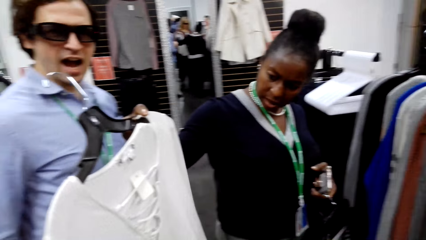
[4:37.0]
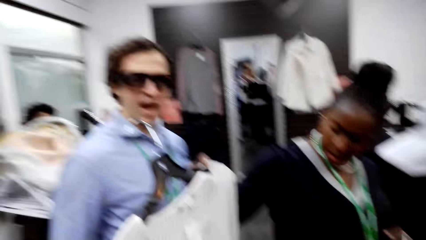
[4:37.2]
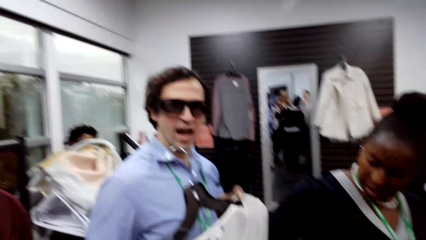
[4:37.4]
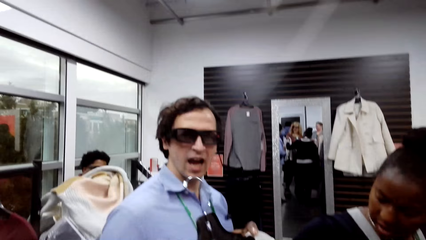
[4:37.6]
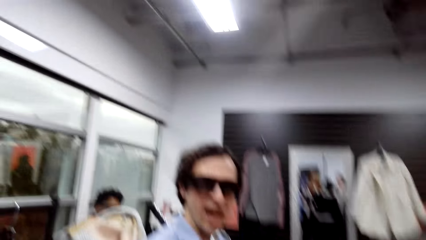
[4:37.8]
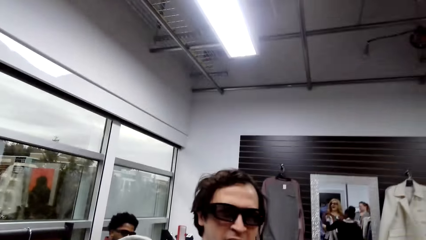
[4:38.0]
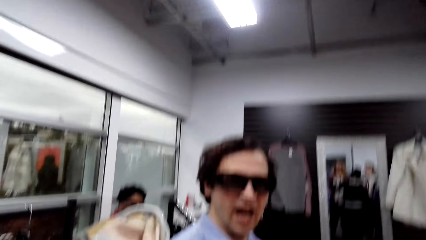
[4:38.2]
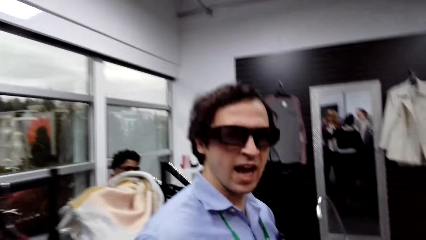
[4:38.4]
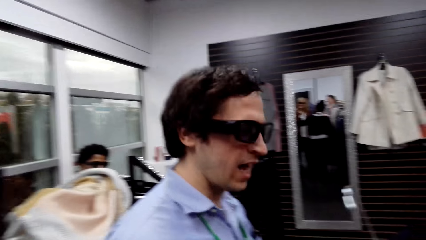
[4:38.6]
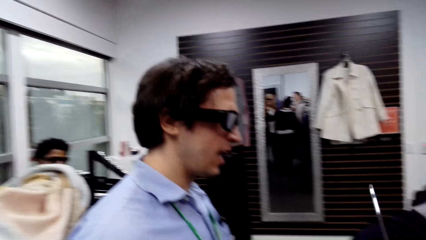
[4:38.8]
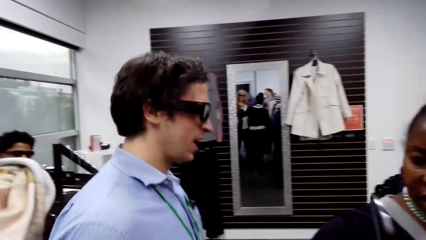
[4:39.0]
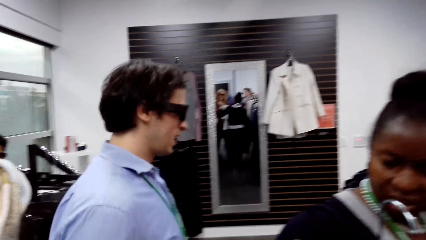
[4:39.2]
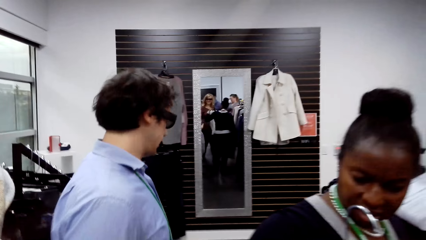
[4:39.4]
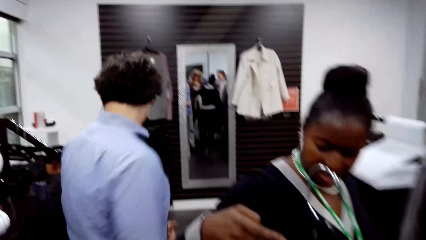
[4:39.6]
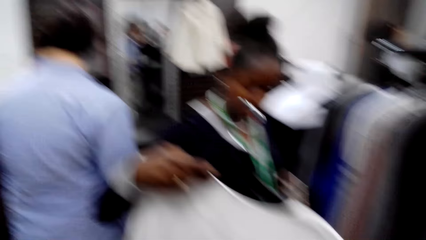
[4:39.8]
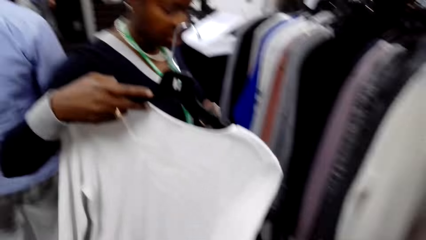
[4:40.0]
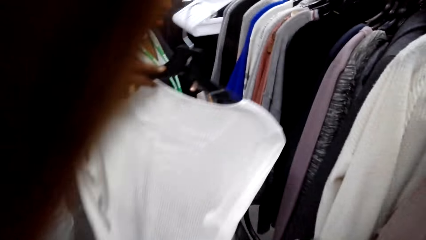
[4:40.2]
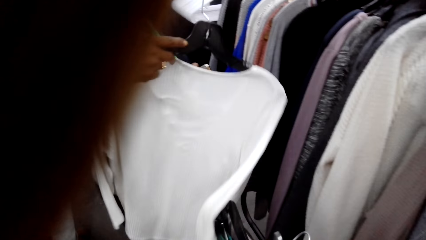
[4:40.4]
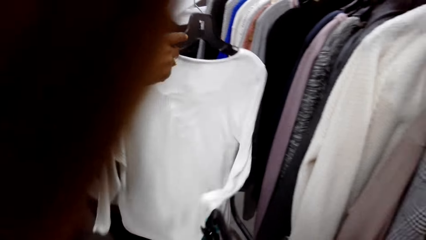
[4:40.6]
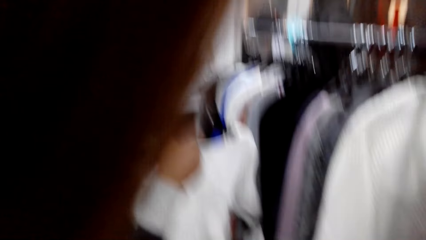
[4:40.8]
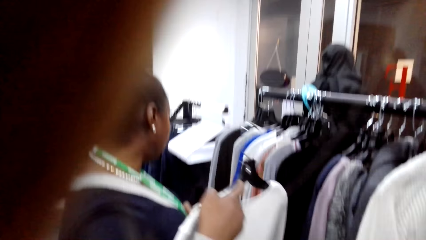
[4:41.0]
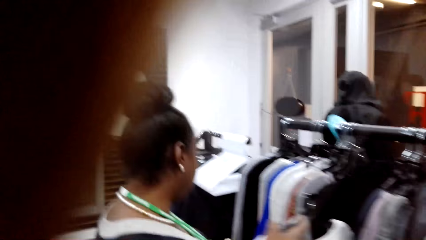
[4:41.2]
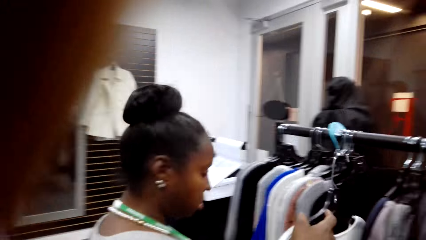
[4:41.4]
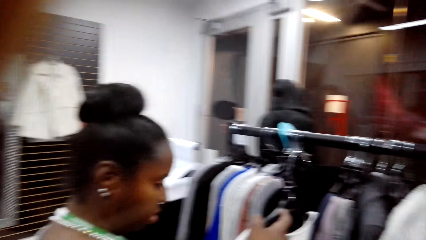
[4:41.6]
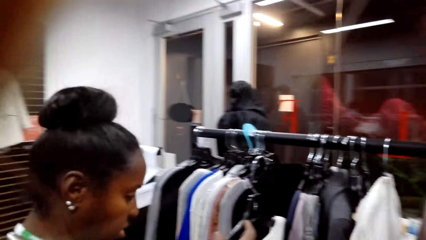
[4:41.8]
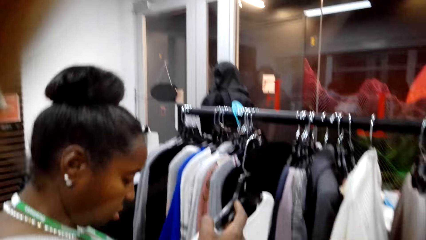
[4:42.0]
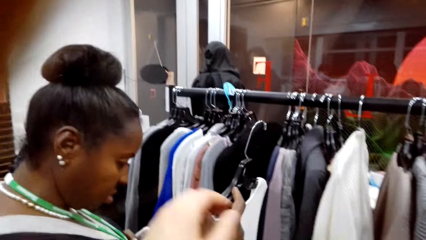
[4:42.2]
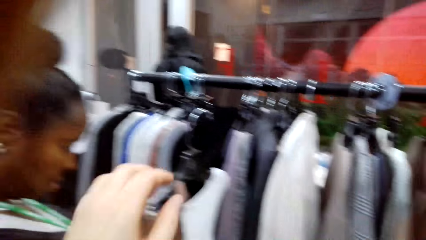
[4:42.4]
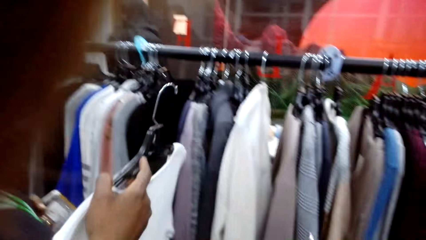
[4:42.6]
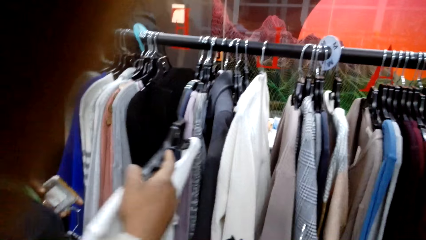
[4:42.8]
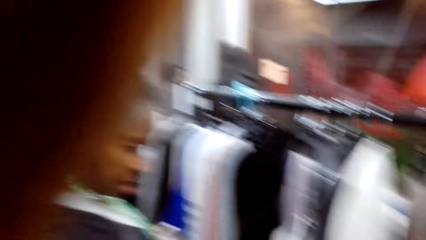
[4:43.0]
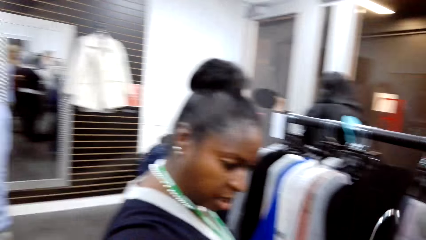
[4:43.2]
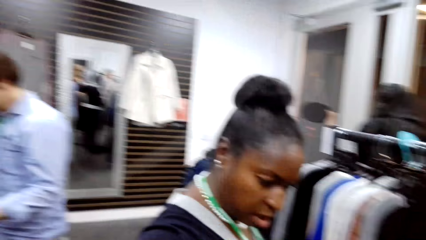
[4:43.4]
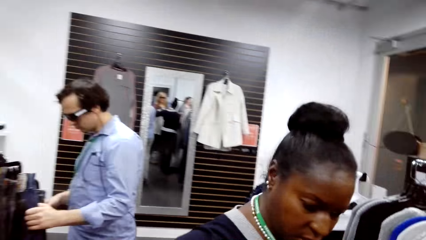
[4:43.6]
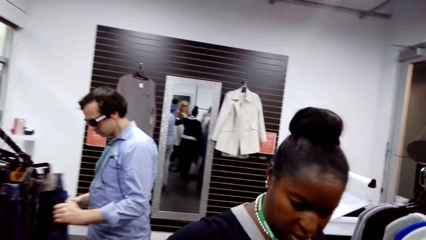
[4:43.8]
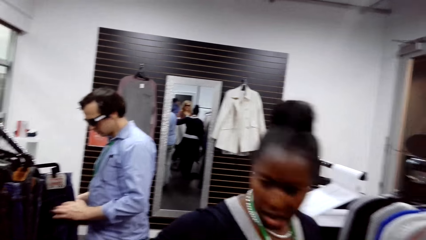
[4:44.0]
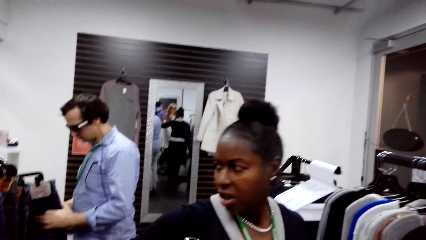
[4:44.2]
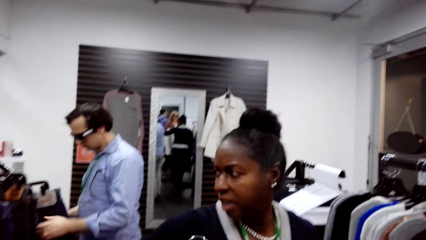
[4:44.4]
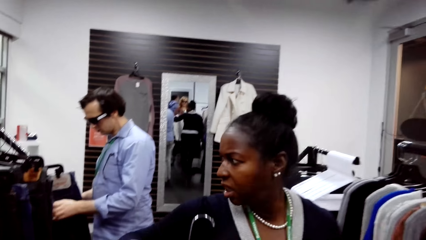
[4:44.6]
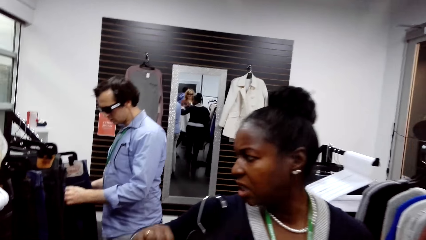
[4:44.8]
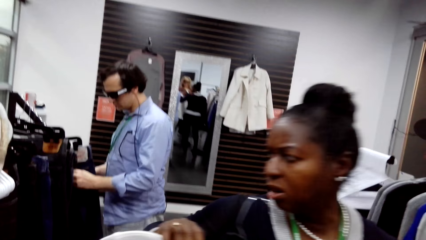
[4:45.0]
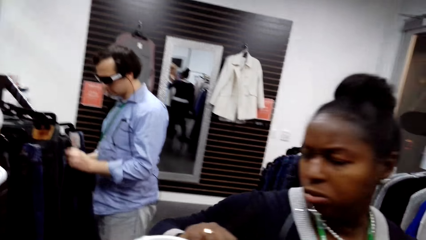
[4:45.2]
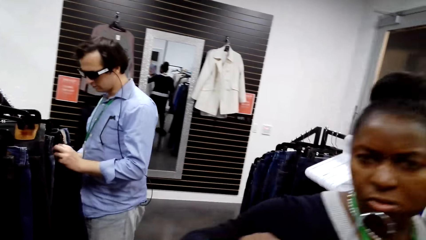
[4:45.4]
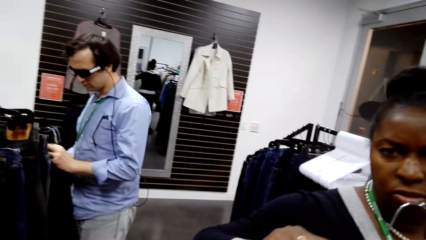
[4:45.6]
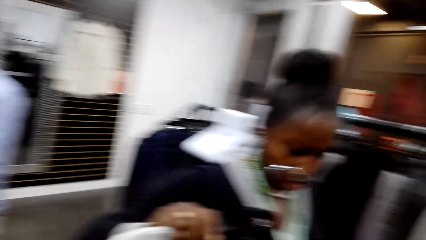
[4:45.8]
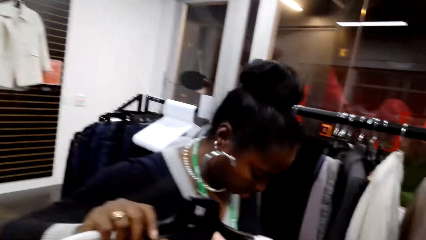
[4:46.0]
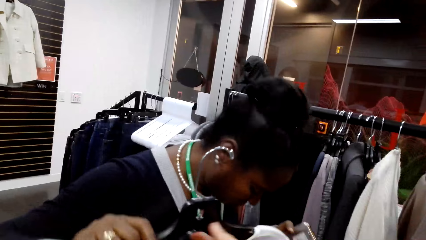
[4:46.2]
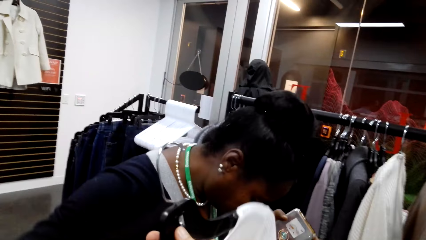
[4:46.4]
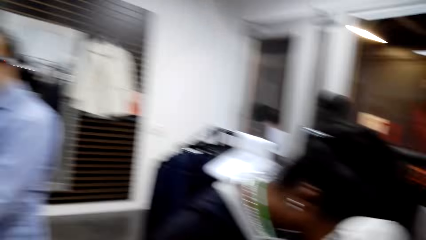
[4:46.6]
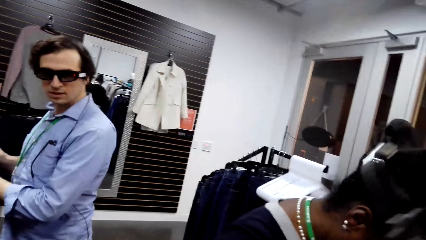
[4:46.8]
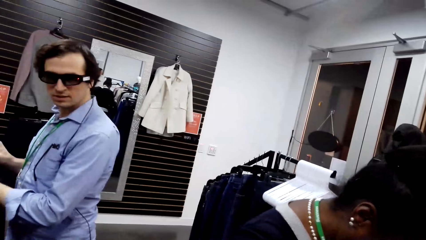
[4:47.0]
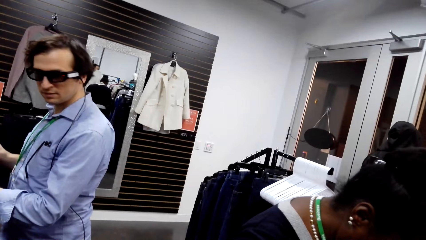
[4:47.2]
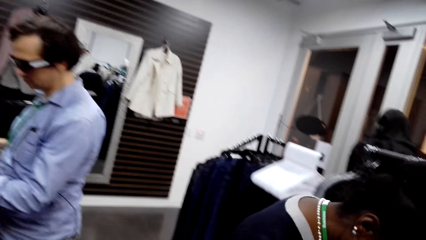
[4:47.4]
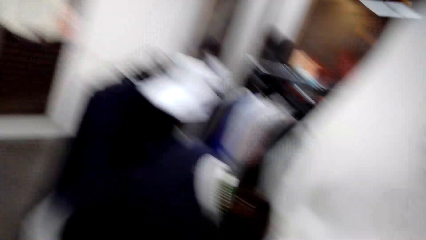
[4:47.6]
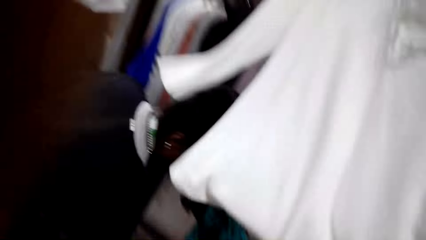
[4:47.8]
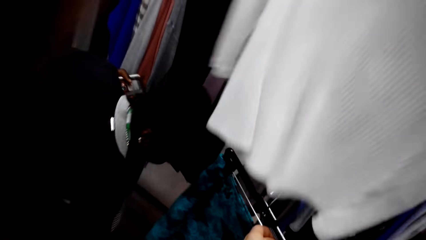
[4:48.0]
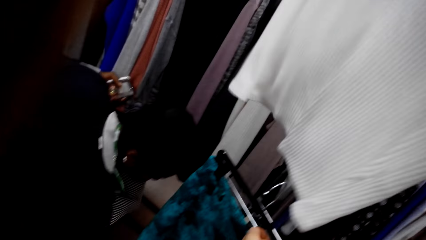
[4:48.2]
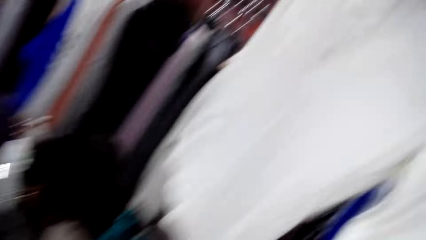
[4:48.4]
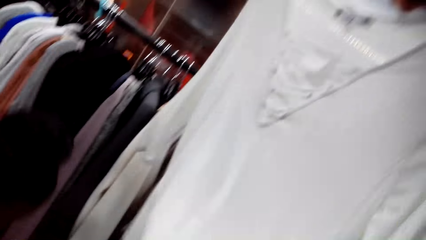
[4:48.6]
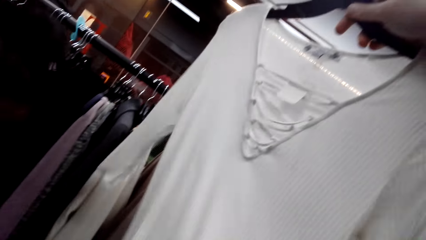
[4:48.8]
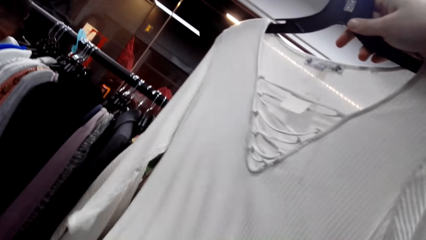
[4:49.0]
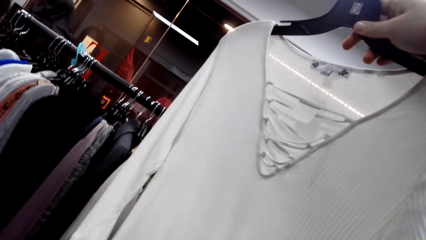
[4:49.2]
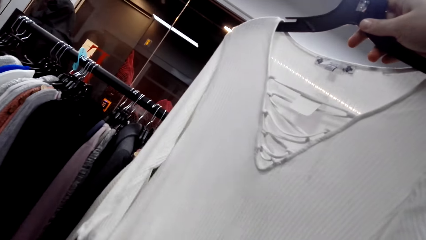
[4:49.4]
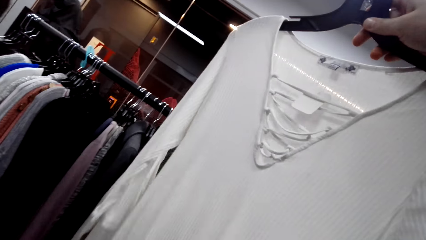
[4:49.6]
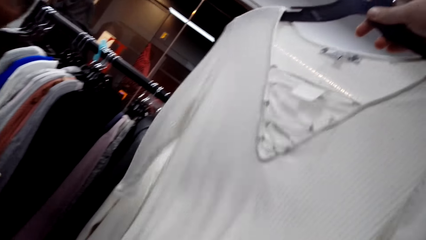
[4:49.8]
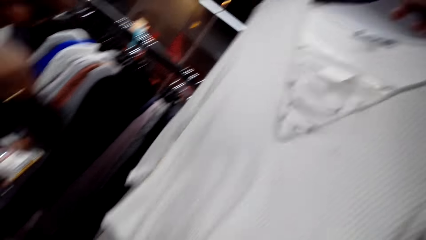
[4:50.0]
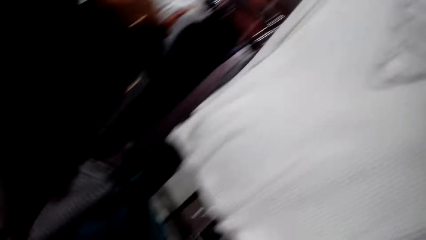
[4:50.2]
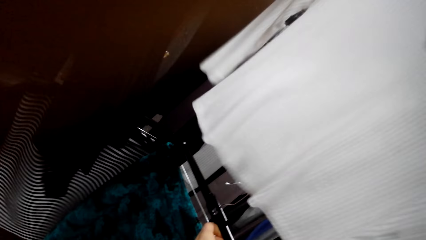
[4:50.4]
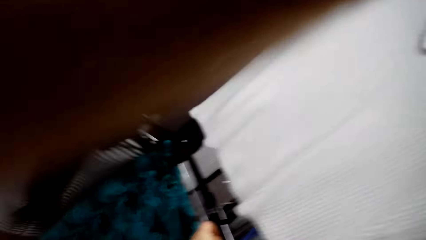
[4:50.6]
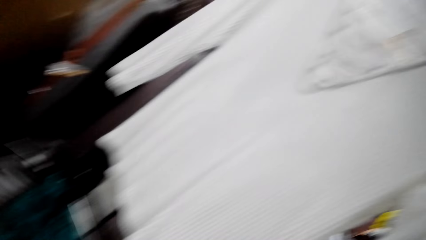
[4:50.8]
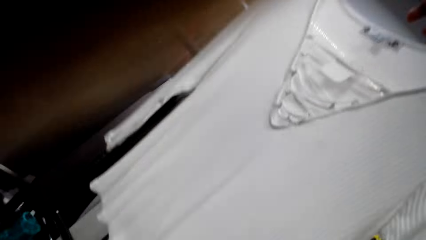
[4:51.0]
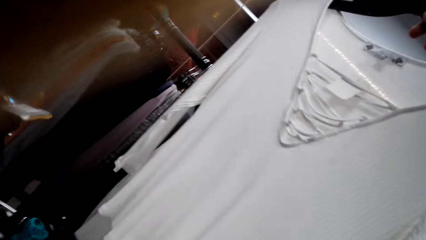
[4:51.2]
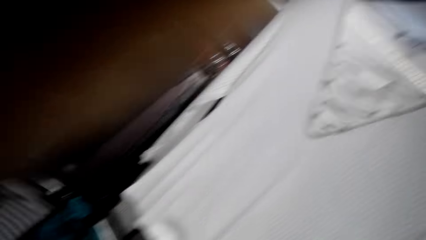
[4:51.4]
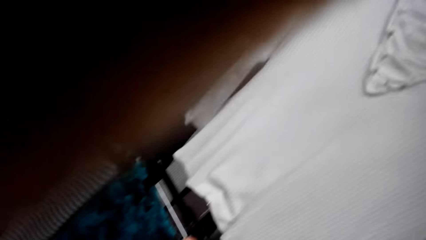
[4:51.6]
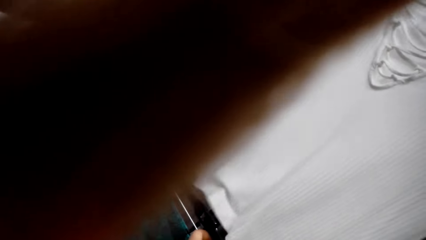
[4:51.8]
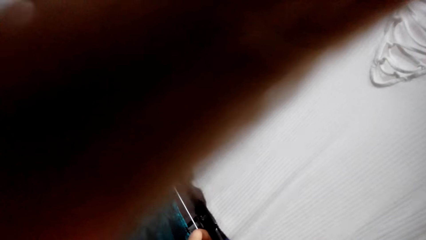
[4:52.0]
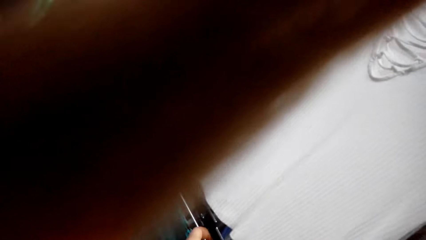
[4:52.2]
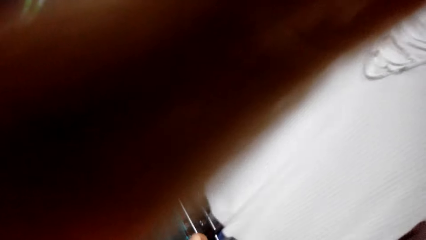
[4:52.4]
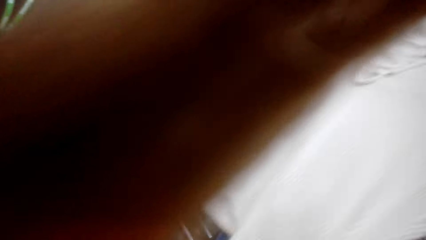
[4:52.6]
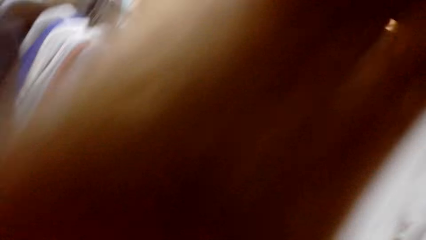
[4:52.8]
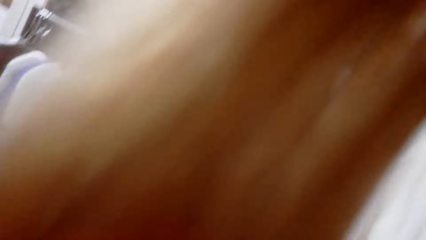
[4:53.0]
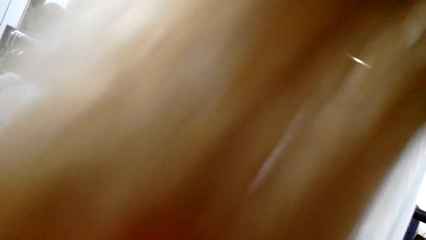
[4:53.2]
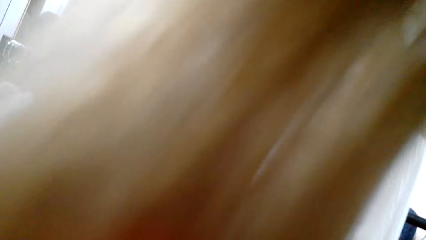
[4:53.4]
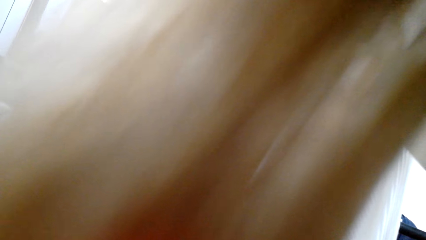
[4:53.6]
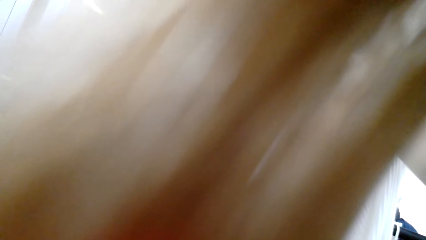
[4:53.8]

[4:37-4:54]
The camera wearer dialogues with a lady. They talk to a man in the room. They take a cloth from a woman. They look around the cloth store. They hold up a top. They converse with another woman.
